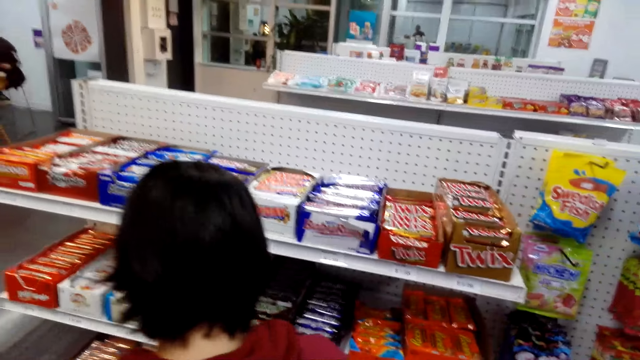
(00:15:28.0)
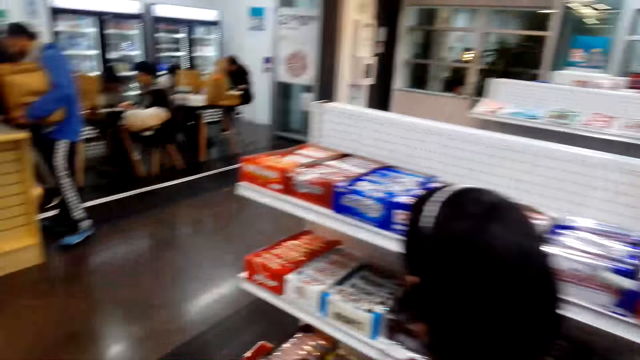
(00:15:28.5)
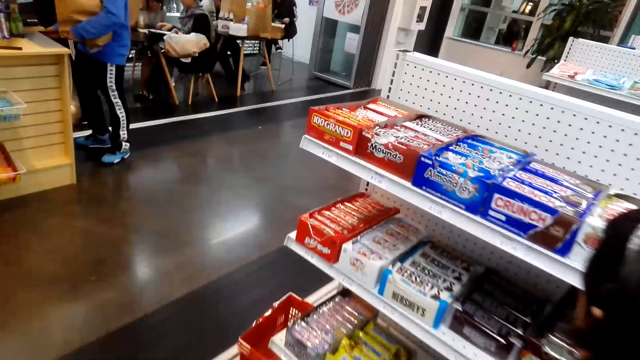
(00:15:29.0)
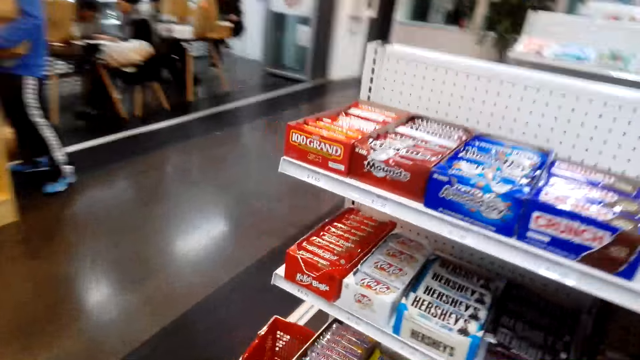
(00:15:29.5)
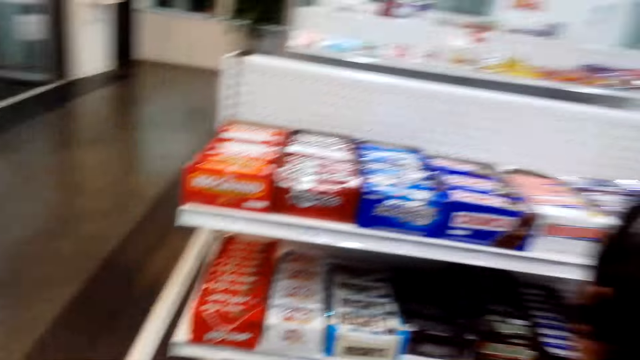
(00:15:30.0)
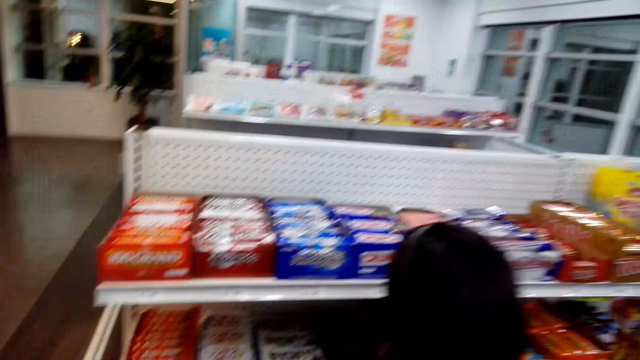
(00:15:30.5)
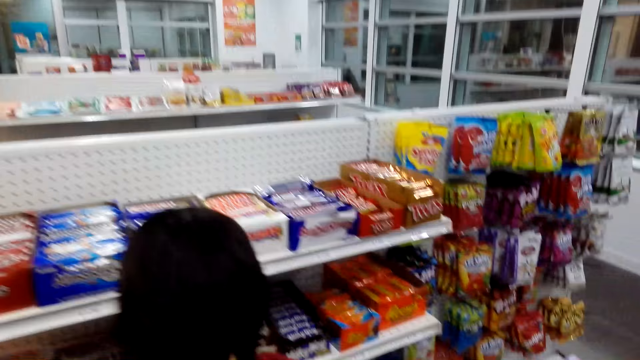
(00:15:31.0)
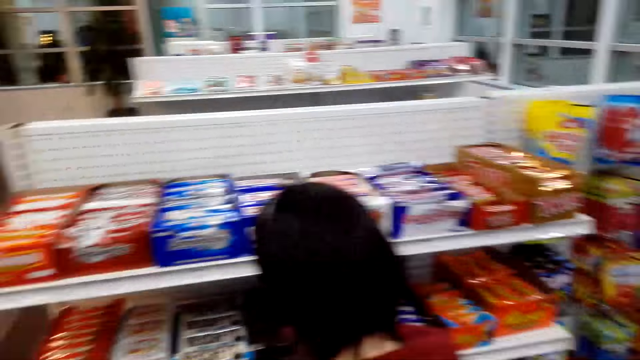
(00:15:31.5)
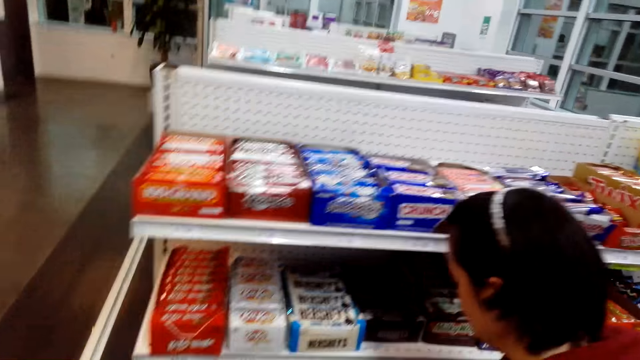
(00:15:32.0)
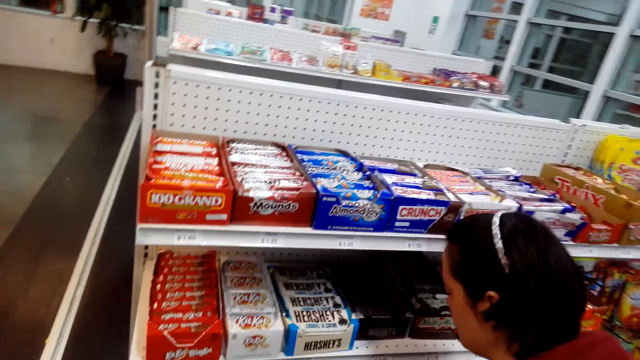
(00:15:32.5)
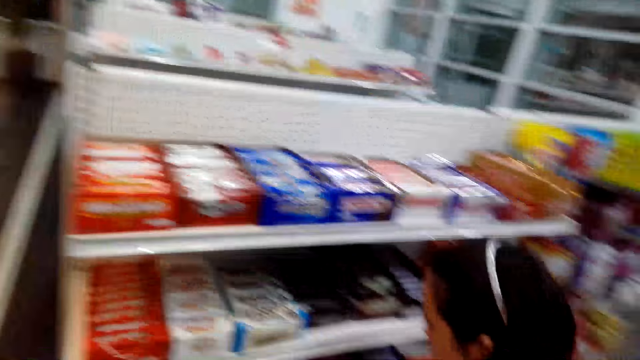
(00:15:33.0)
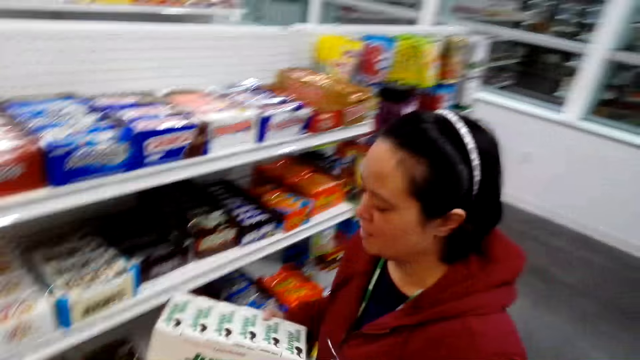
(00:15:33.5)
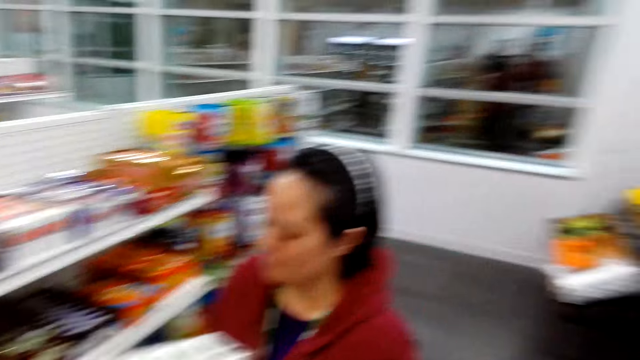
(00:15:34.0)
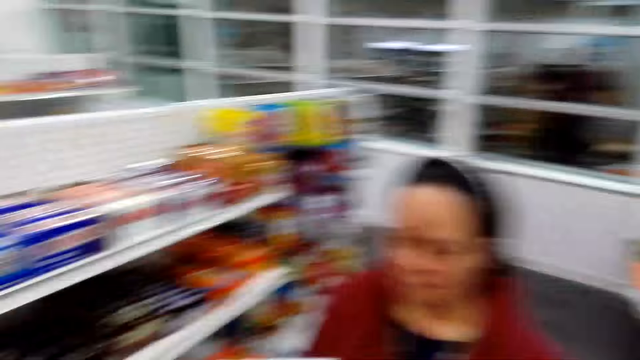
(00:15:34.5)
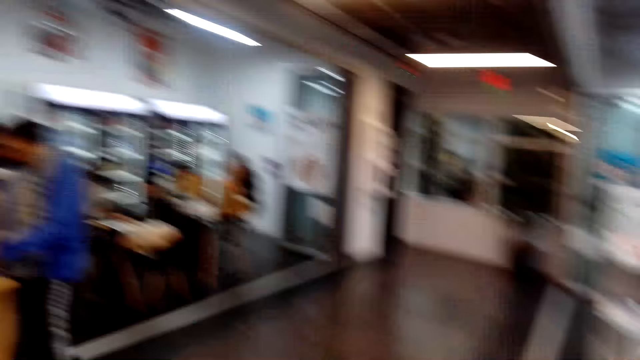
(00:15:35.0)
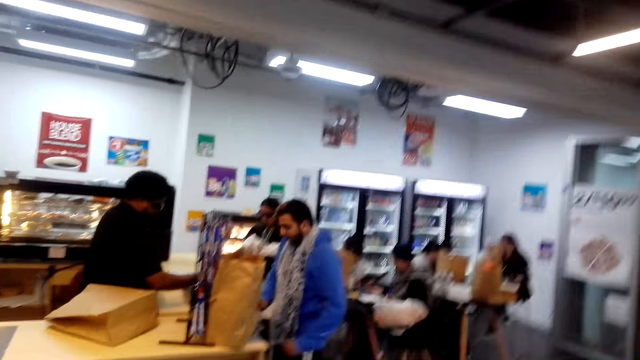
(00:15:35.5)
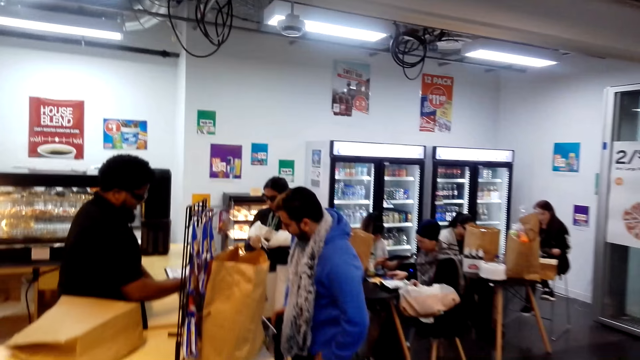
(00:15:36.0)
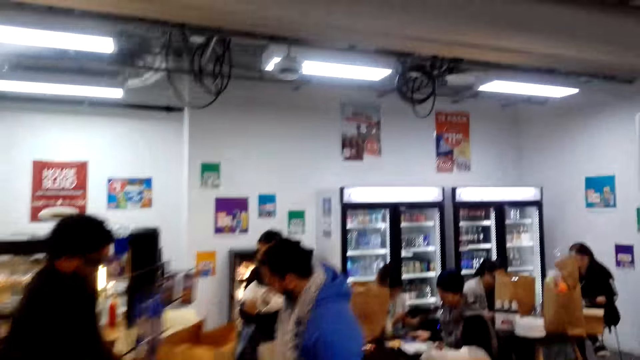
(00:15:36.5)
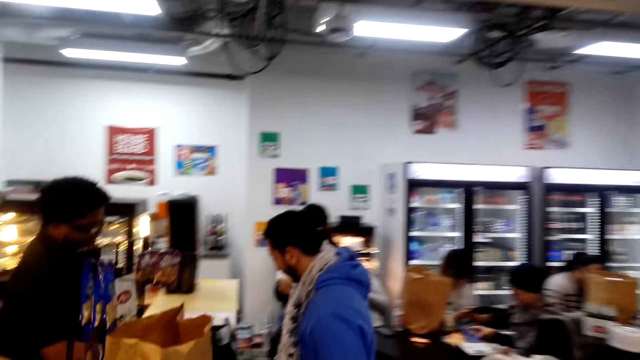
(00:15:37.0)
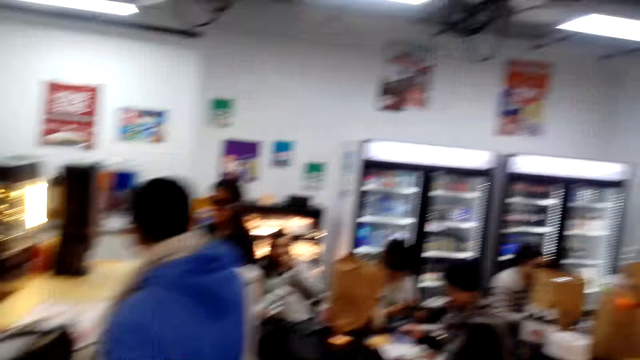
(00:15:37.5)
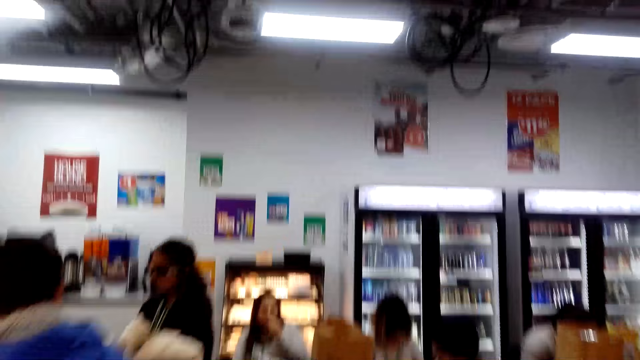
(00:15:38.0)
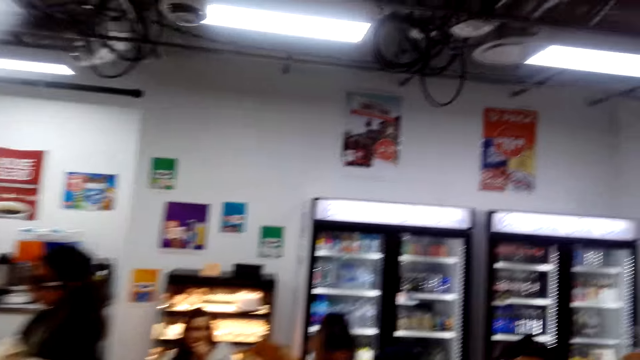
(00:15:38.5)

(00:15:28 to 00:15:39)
The camera wearer walks around the shop.

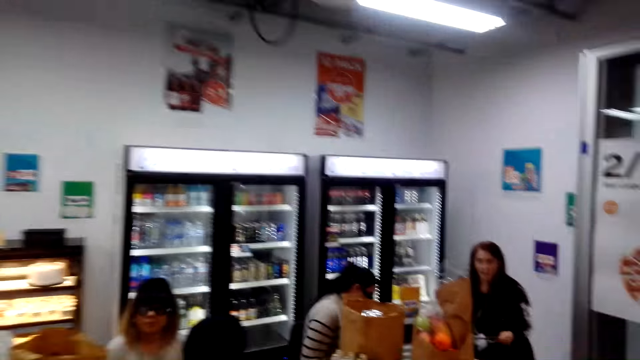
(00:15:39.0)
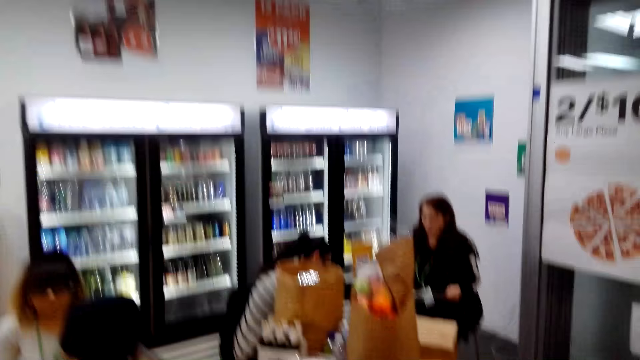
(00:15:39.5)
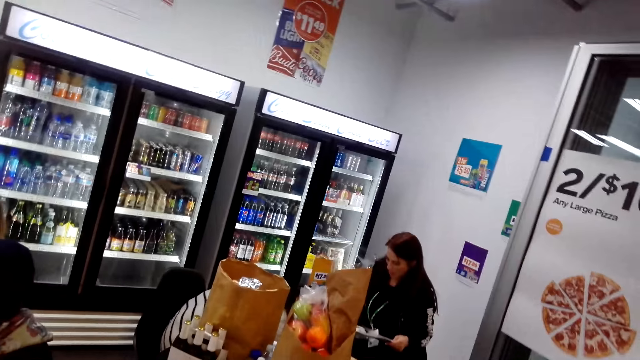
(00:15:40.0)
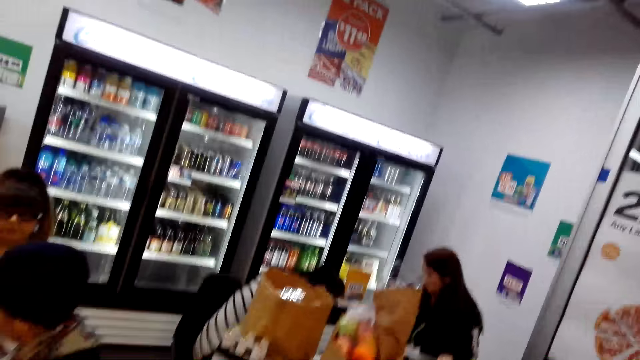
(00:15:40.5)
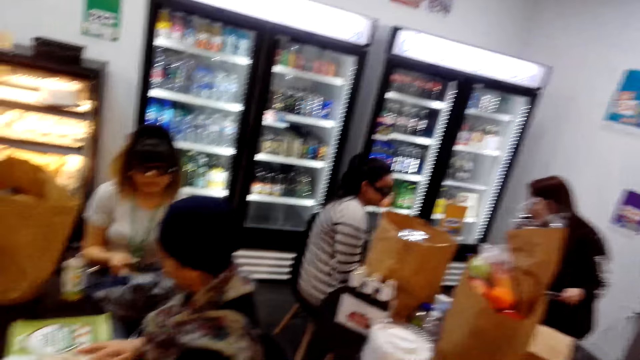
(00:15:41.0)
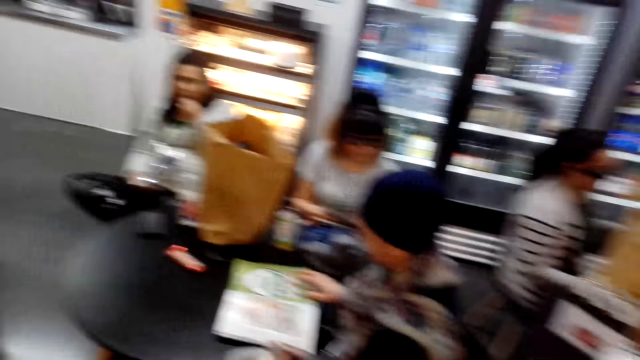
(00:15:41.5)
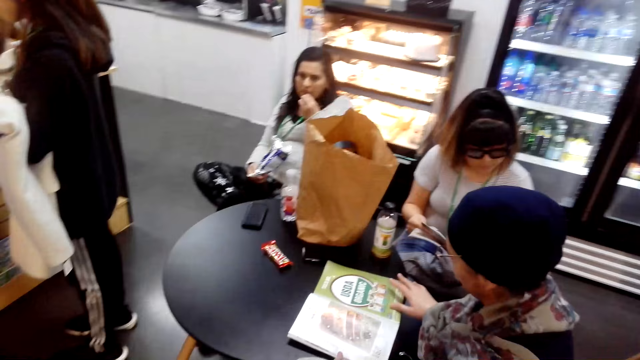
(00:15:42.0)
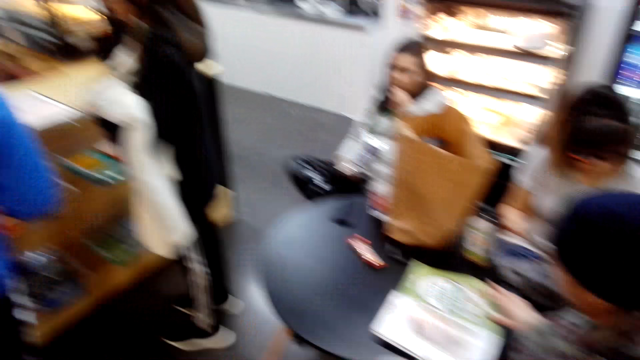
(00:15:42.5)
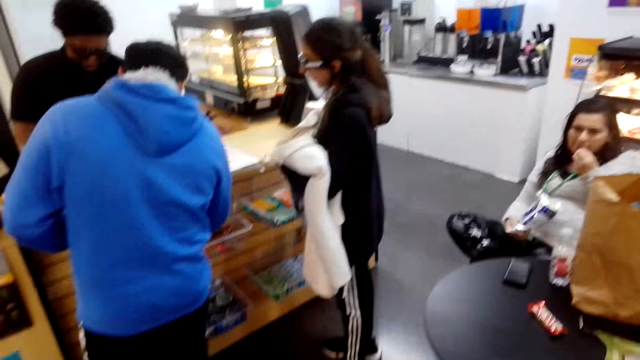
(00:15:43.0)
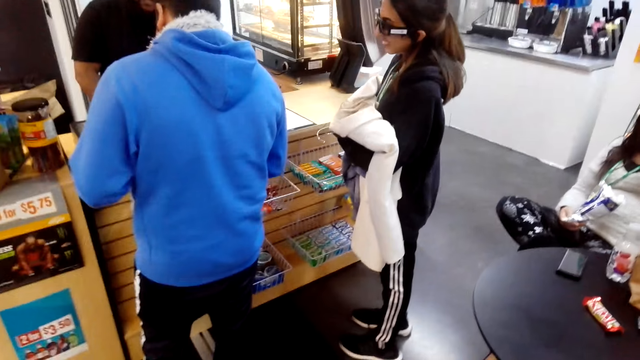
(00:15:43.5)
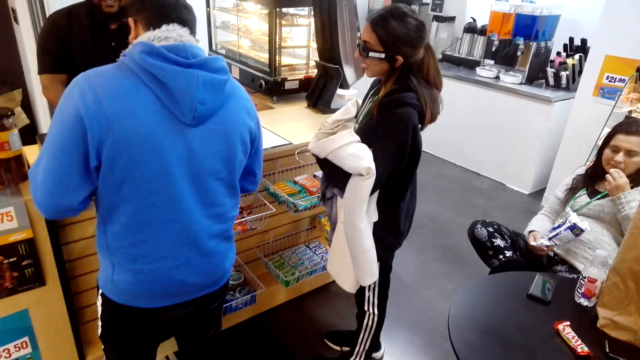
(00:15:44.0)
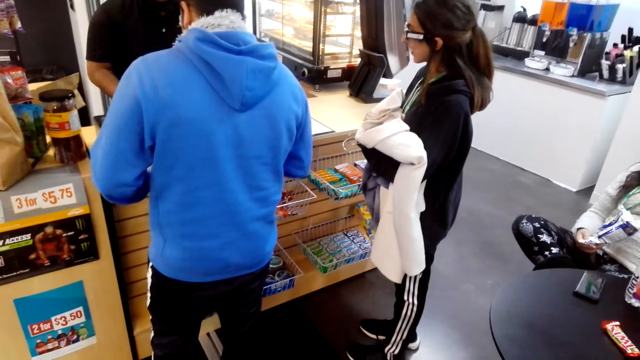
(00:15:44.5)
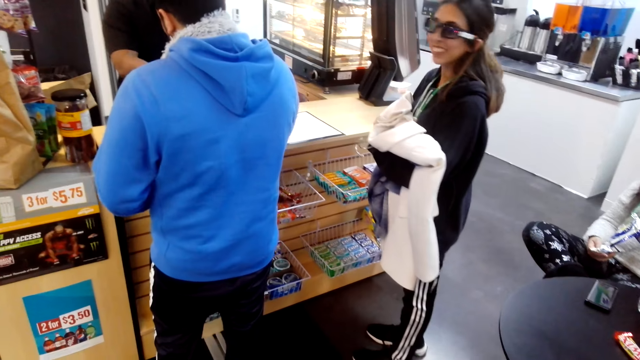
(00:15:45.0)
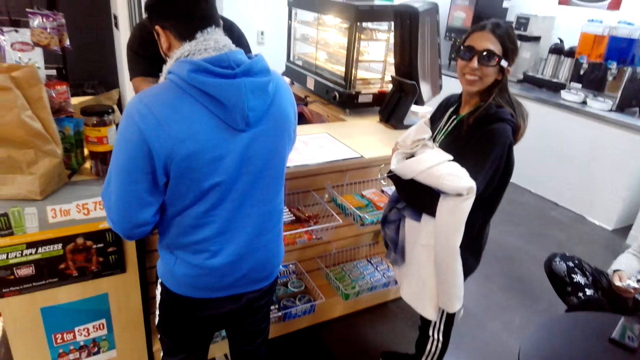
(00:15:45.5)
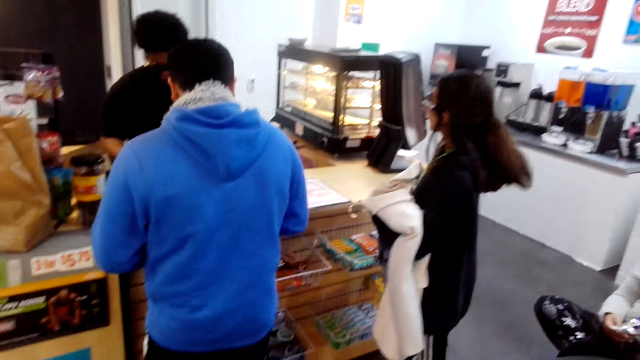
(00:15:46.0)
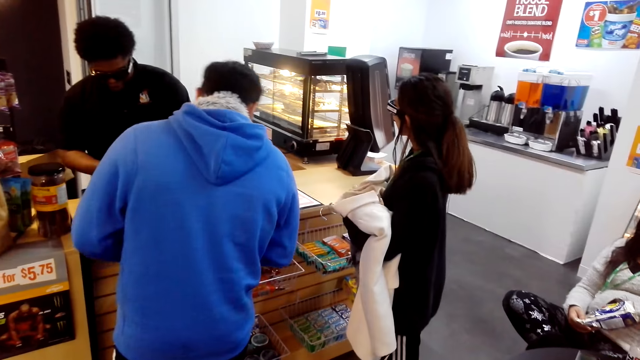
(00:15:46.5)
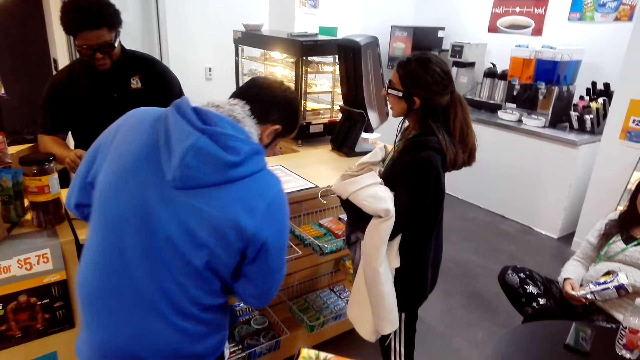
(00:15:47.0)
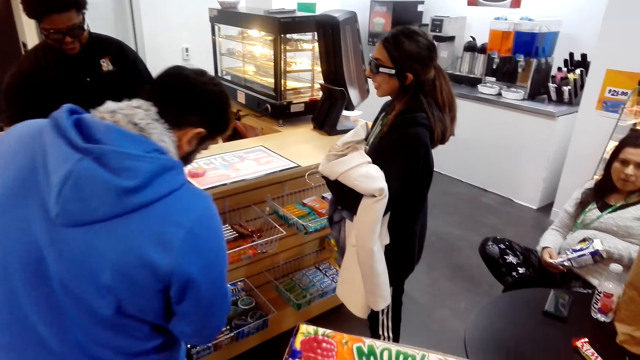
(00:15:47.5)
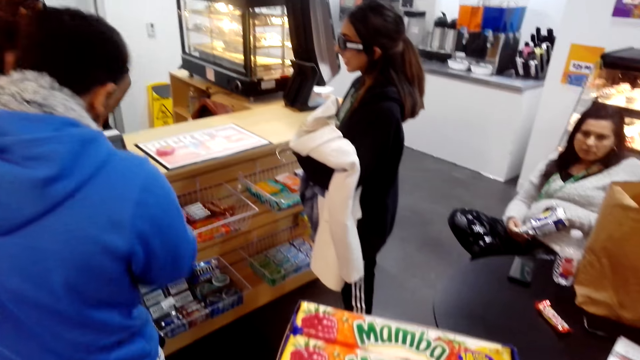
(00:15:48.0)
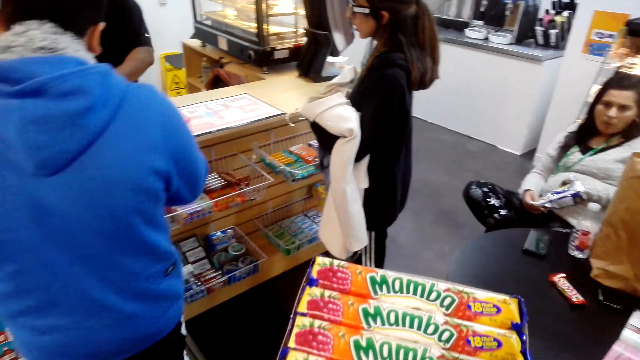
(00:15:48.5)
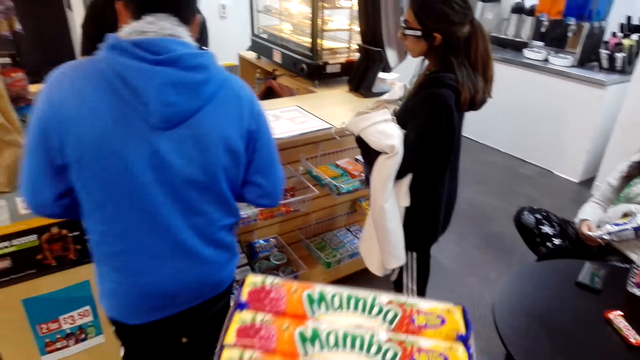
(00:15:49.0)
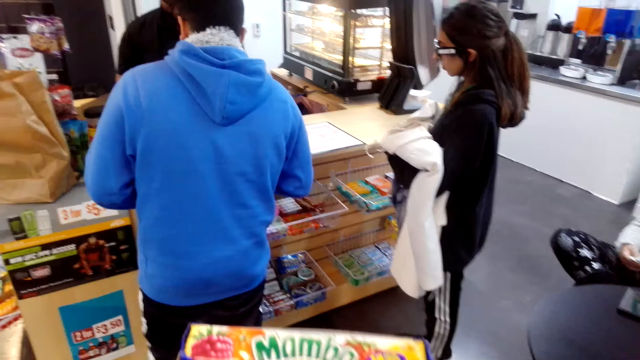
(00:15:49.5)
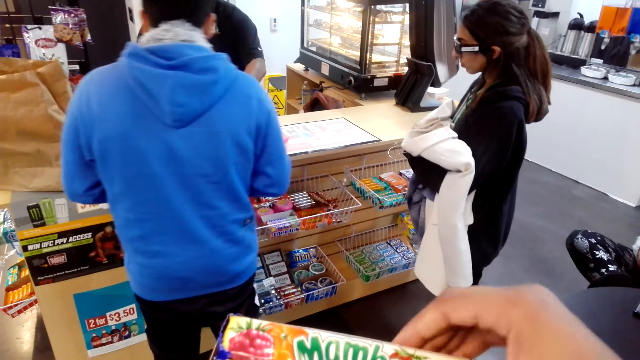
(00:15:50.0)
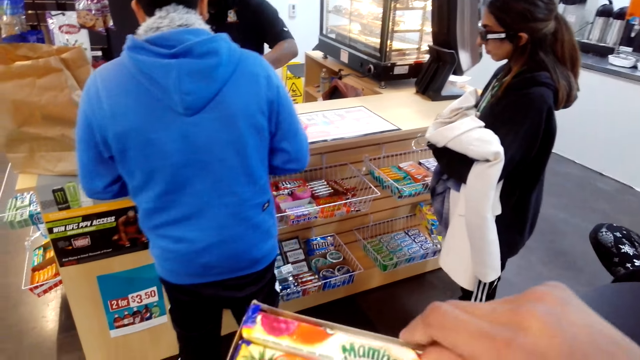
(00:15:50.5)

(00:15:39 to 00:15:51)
The camera wearer stares around the shop. They queue at the supermarket.
